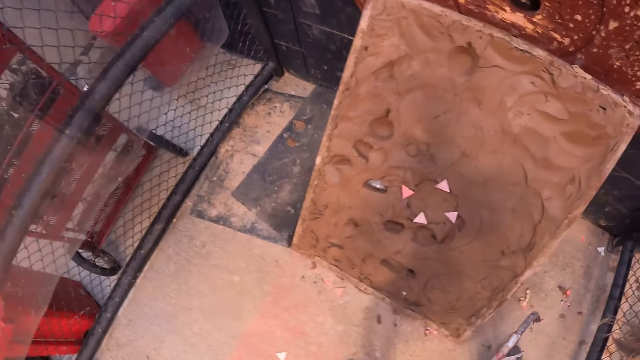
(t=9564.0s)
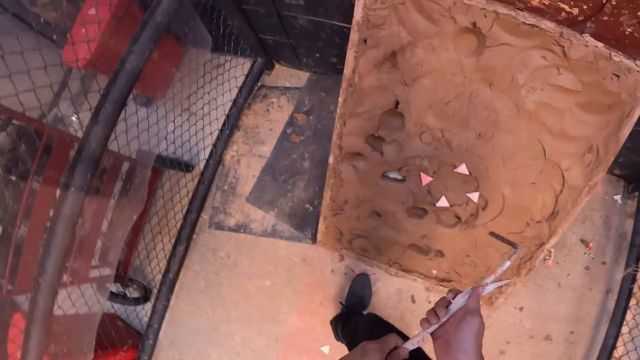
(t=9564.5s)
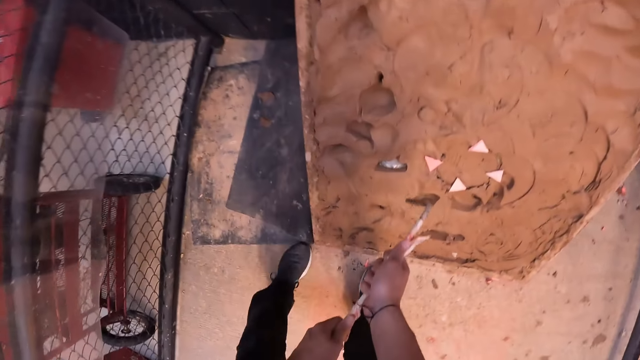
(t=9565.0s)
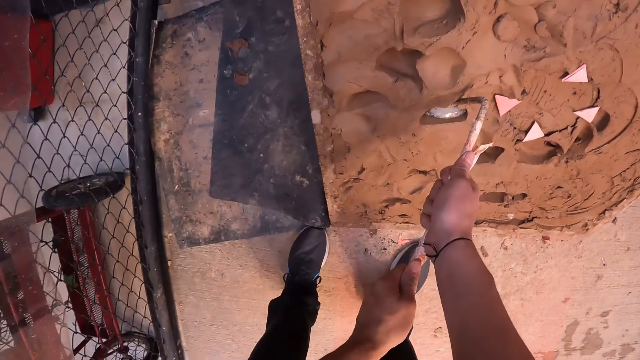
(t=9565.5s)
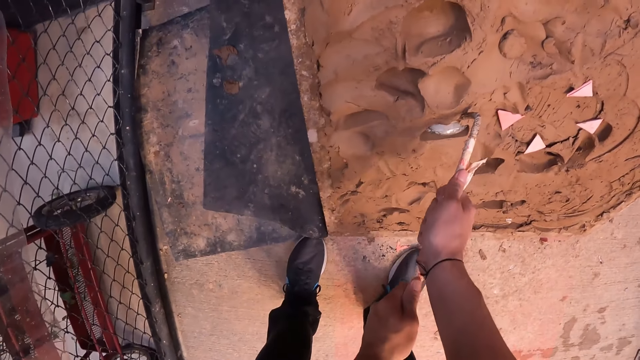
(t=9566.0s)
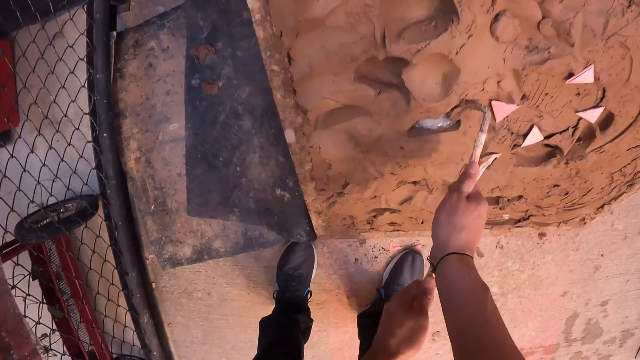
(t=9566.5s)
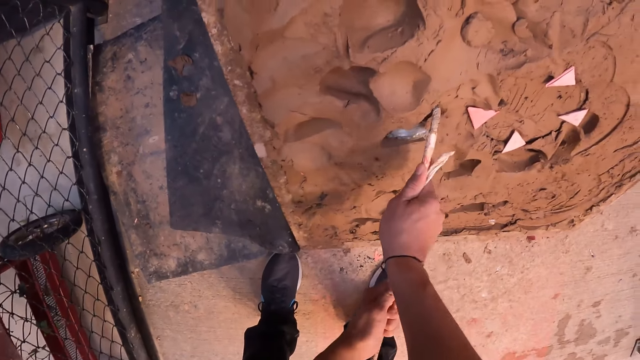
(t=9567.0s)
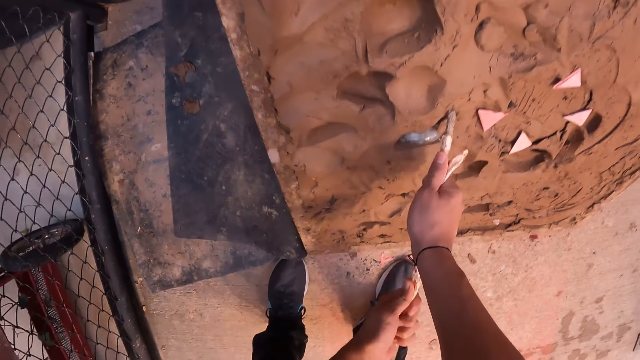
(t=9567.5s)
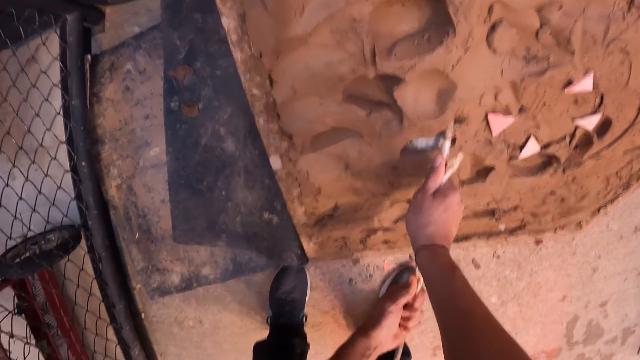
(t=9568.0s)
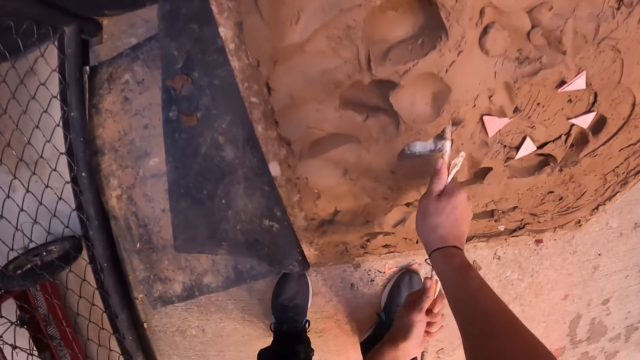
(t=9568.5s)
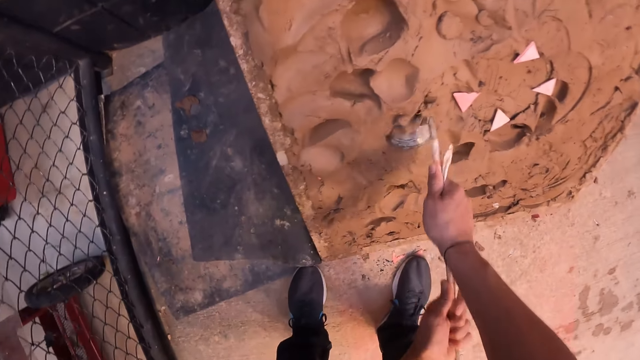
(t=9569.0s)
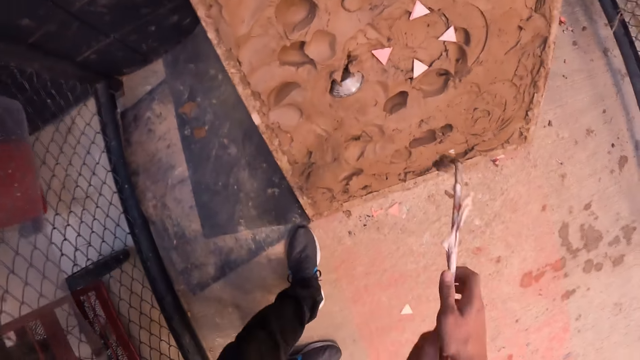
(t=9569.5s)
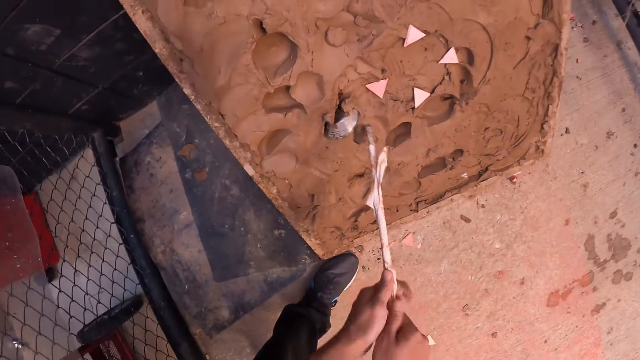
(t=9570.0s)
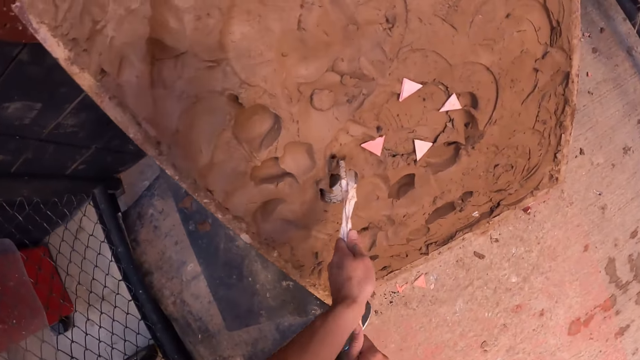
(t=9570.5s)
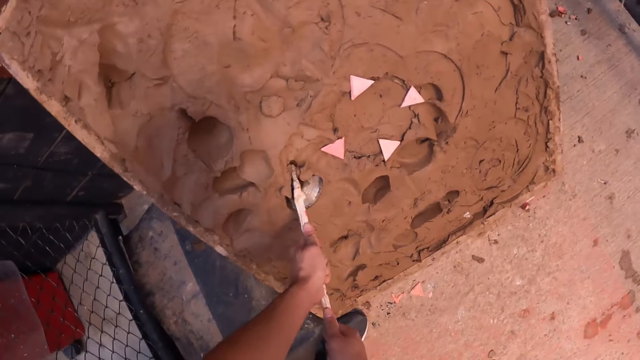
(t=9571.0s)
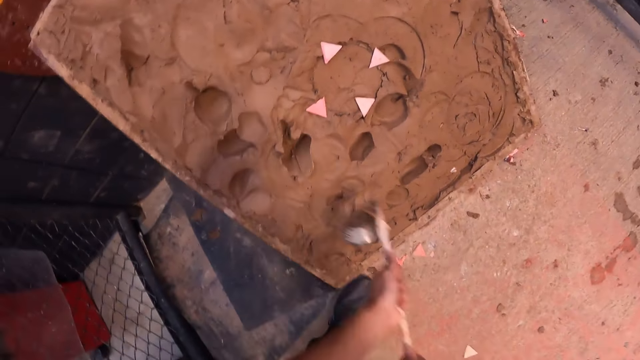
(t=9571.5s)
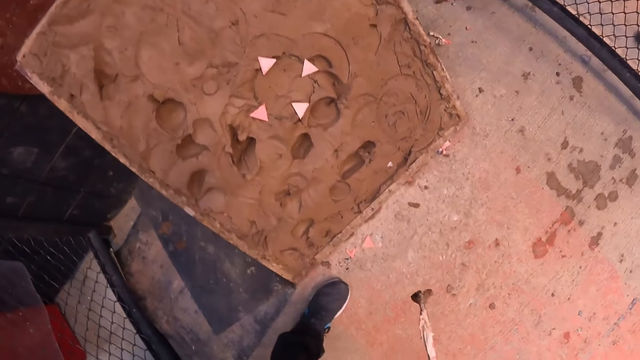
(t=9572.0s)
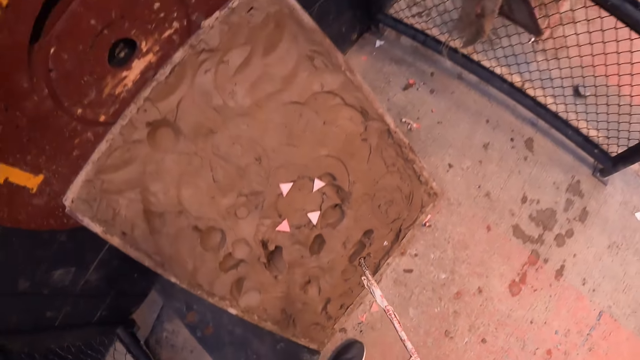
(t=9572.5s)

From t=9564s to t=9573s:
The camera wearer adjusts the metal disk in the tray of mud with the metal rod in his hands. He removes a ball from the wall. He removes the metal disk from the tray of mud with the metal rod in his hands.

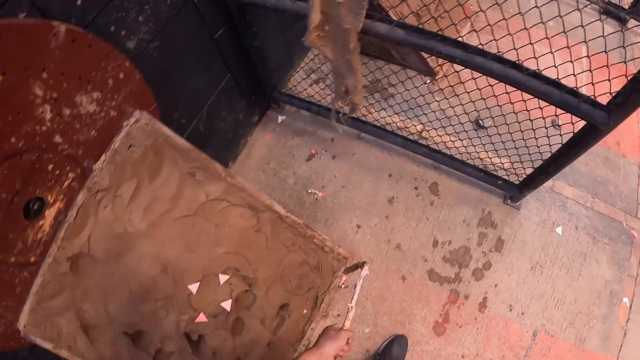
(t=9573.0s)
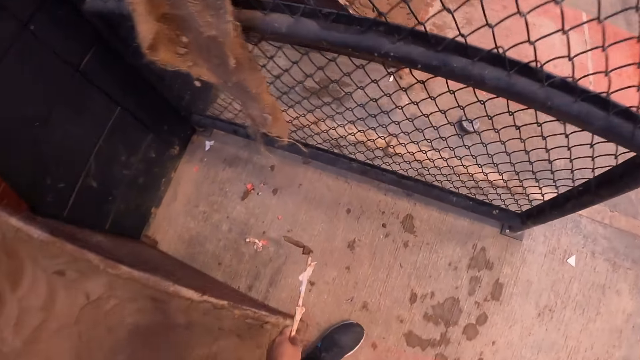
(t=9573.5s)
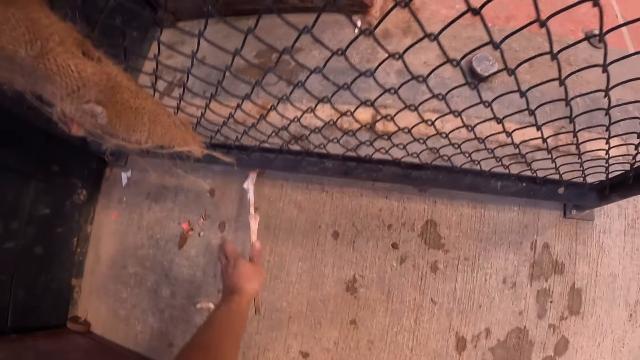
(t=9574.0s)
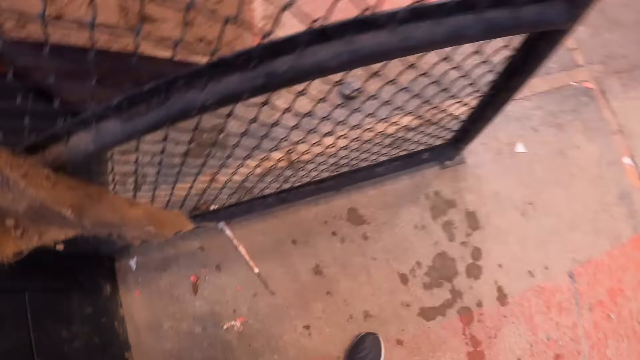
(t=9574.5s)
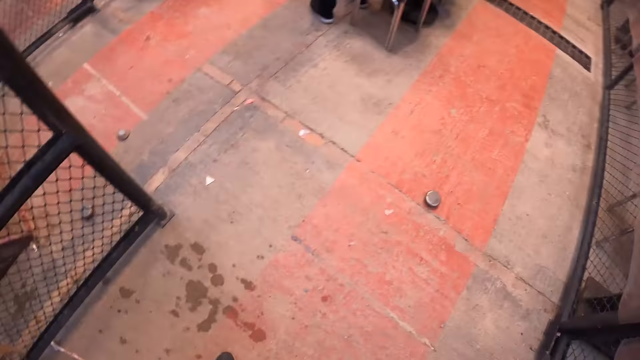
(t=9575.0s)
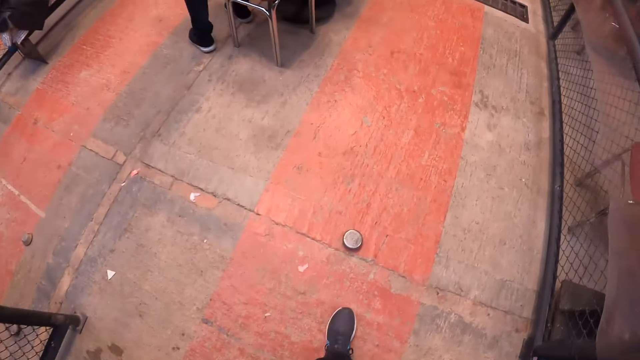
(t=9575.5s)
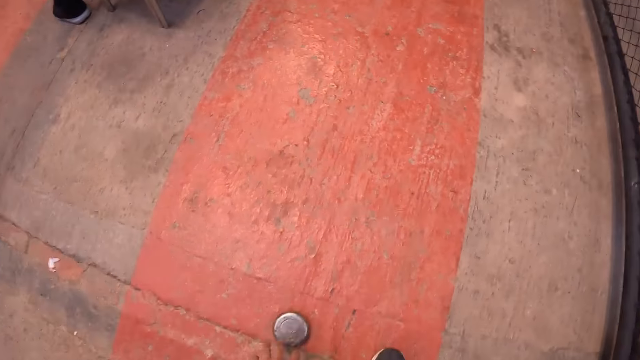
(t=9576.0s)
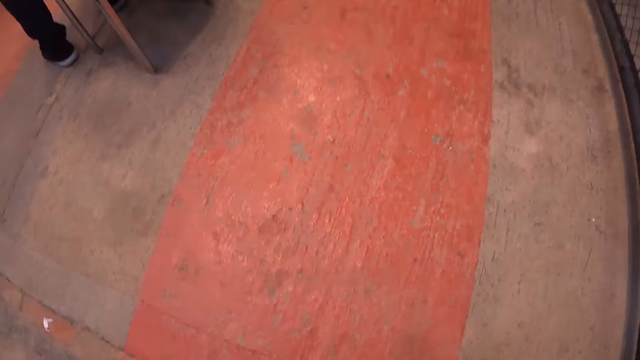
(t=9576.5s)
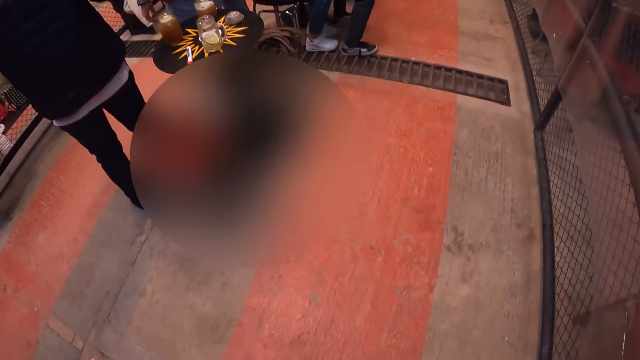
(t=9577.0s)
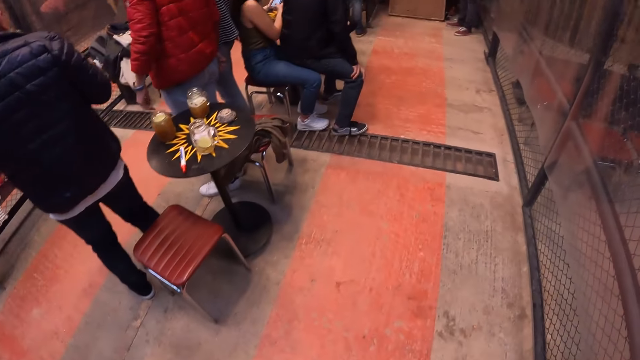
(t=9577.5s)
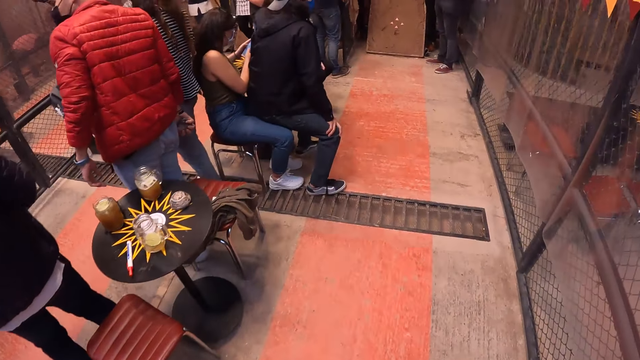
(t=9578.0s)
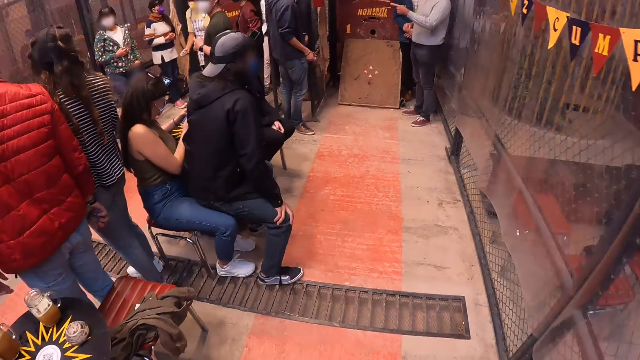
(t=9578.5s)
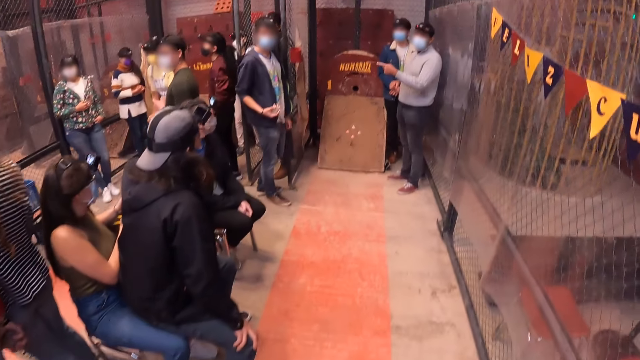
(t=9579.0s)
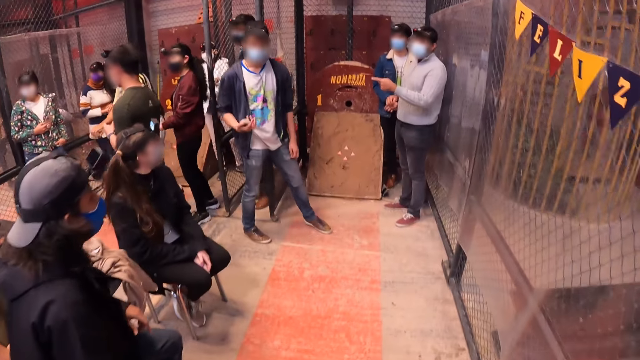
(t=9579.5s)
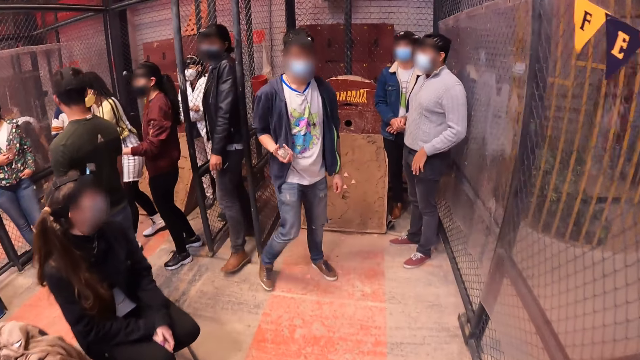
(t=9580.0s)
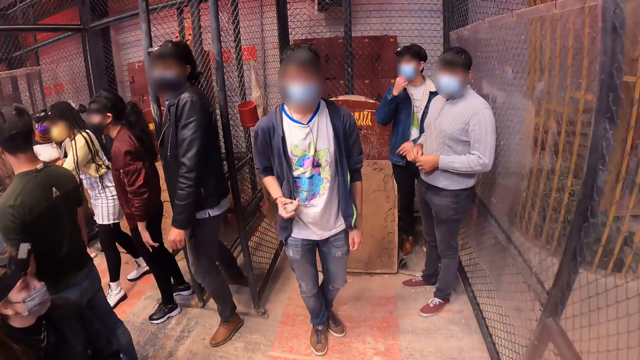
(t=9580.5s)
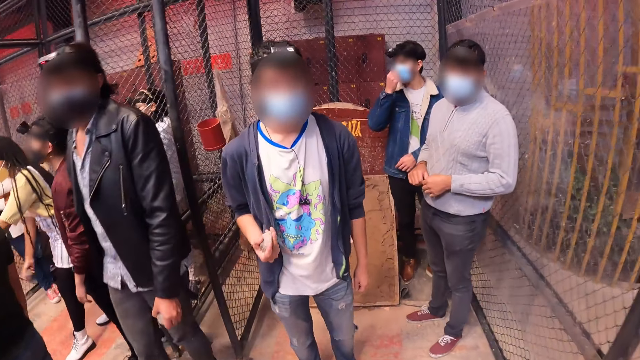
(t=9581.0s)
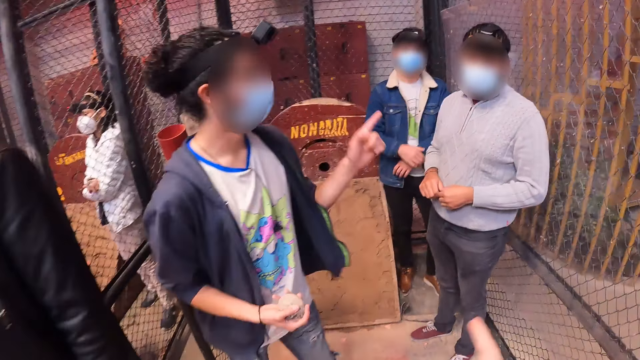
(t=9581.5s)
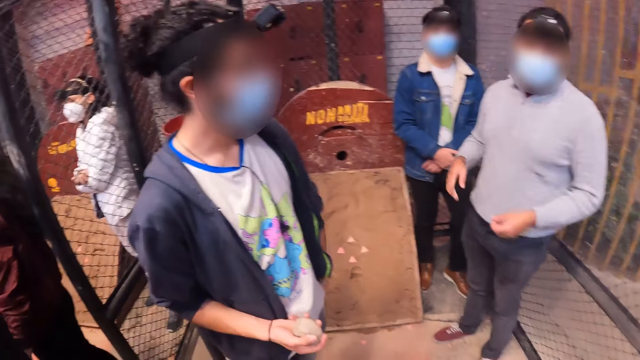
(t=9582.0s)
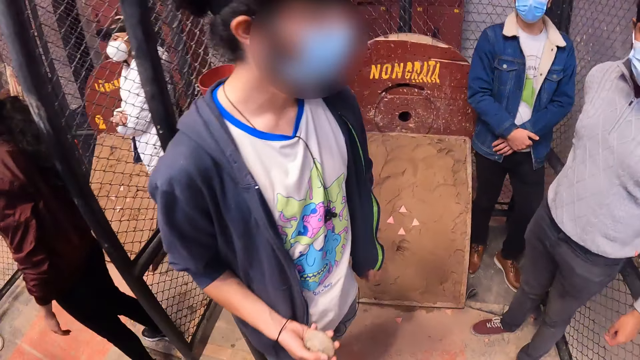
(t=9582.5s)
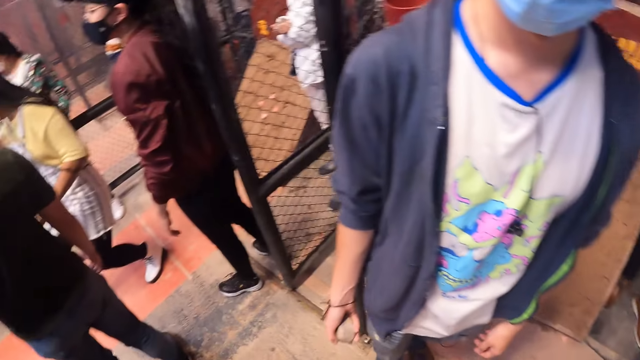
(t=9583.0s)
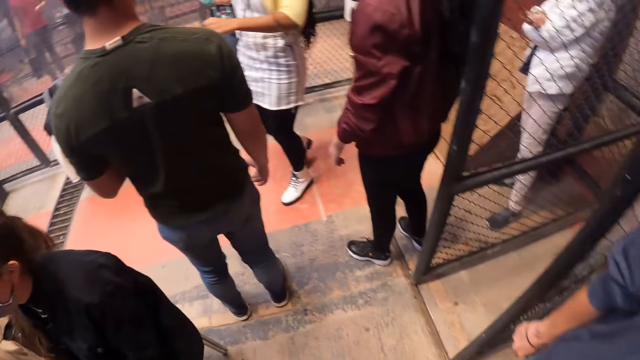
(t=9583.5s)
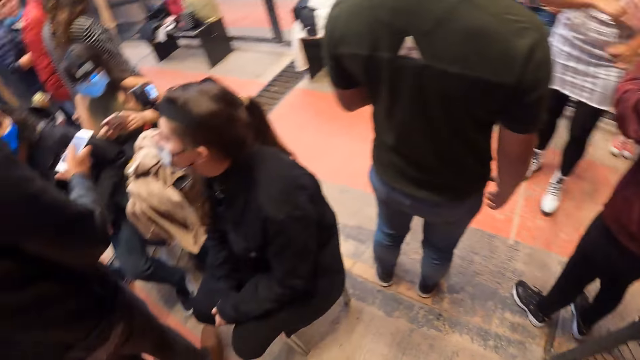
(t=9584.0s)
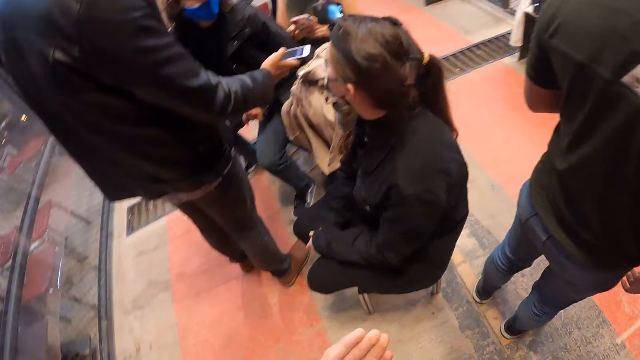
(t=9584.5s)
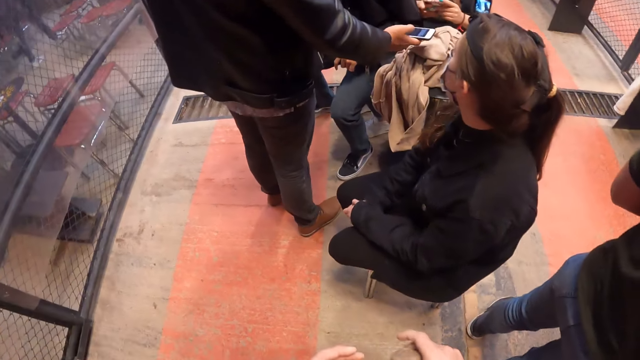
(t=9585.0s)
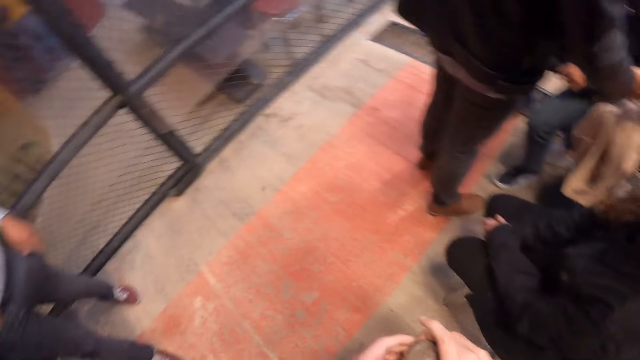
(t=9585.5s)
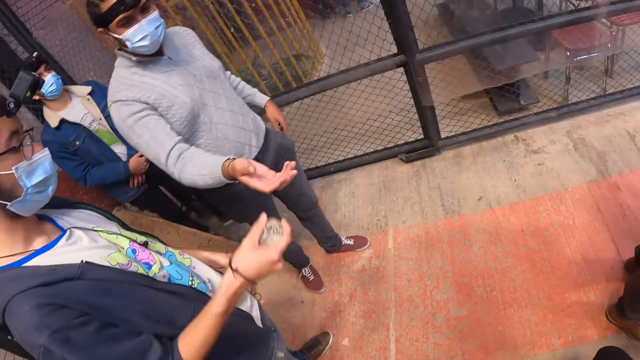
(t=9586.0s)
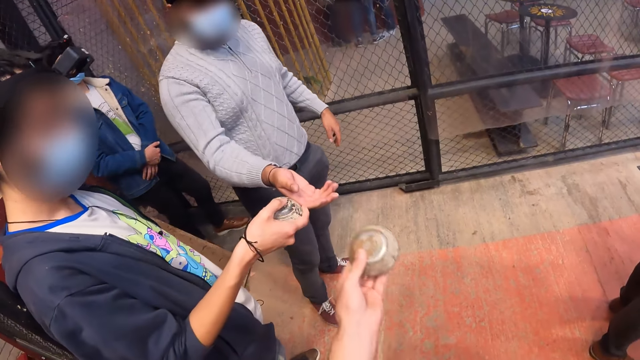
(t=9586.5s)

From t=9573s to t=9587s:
The camera wearer drops the metal rod on the floor with his left hand. He picks up the metal disk from the floor with his left hand. He moves around and interacts with a man and another man. A third man adjusts the facemask on his face with his right hand. The camera wearer points at a man. He turns around.
